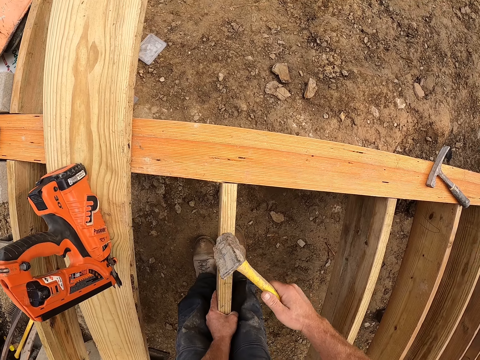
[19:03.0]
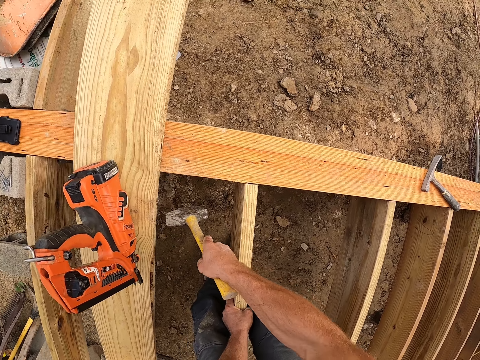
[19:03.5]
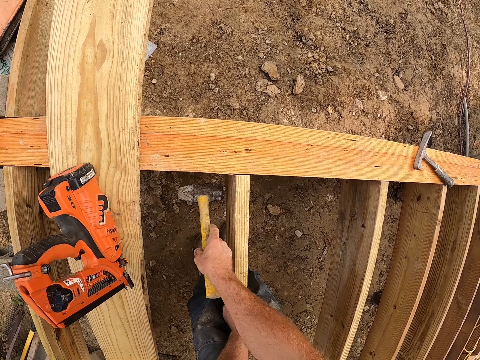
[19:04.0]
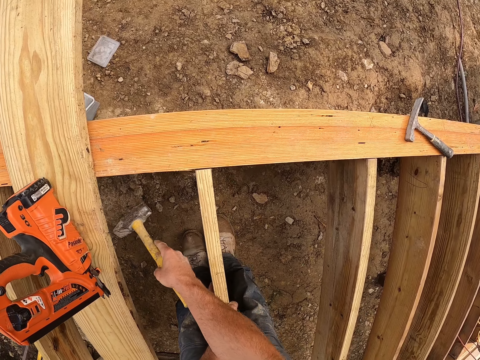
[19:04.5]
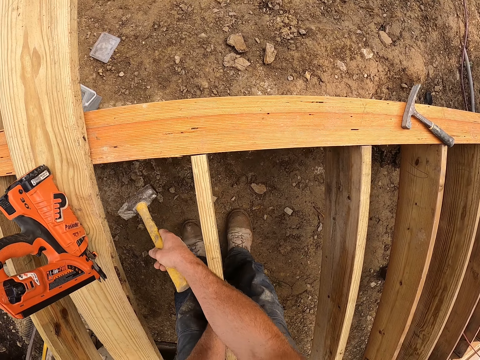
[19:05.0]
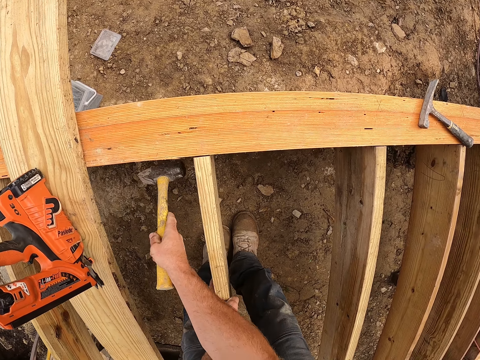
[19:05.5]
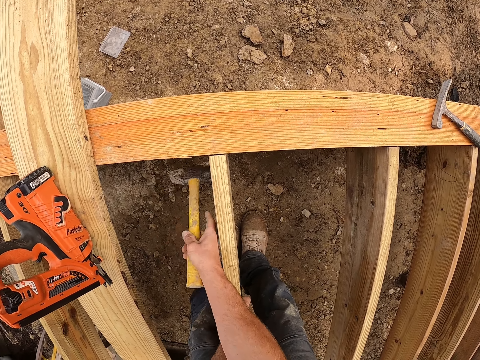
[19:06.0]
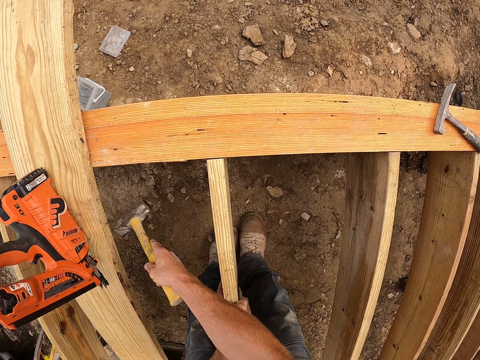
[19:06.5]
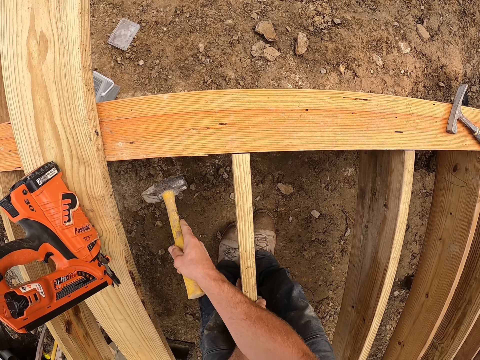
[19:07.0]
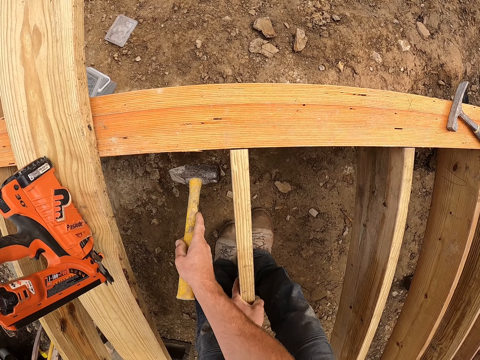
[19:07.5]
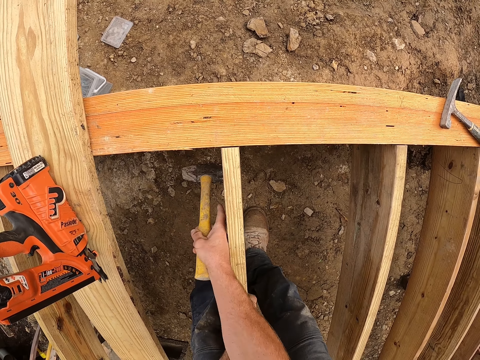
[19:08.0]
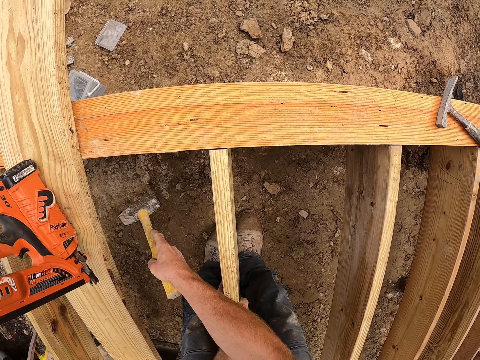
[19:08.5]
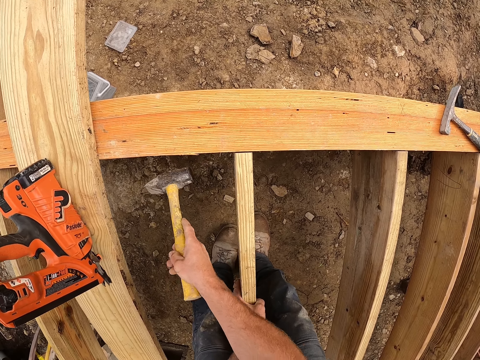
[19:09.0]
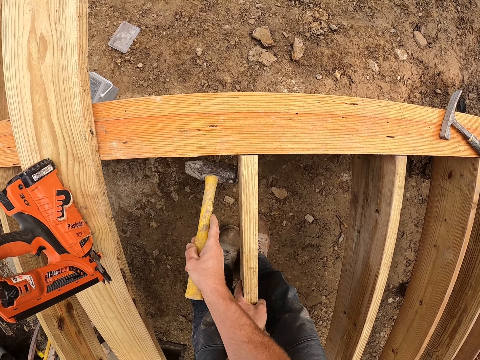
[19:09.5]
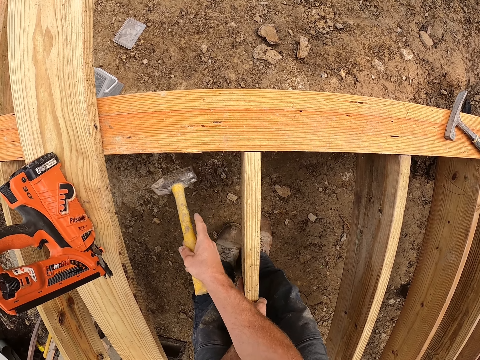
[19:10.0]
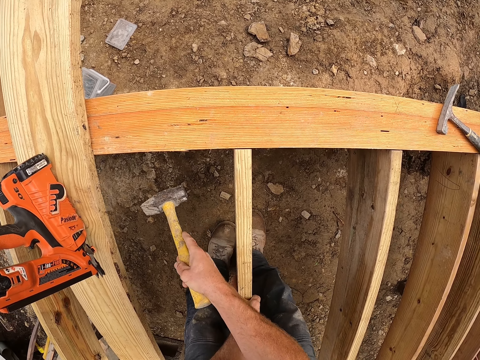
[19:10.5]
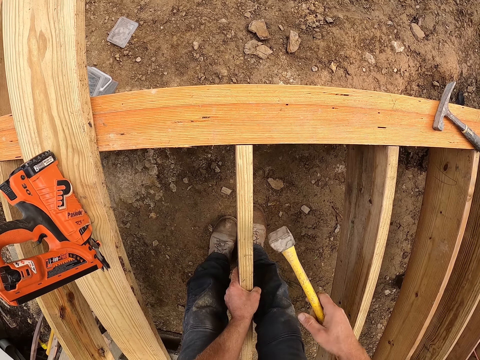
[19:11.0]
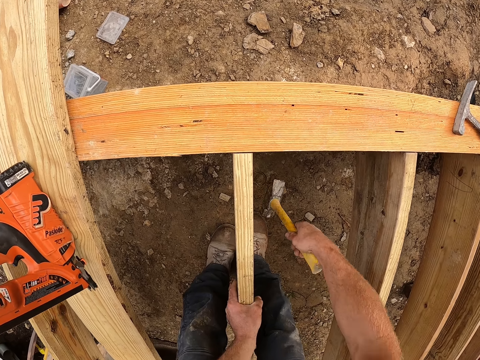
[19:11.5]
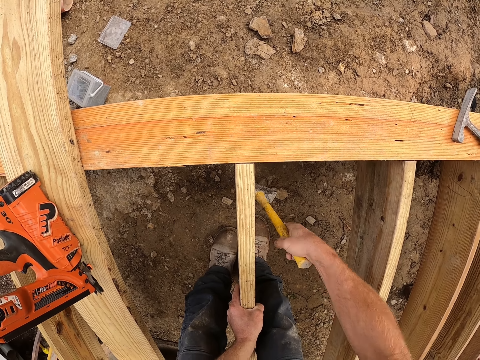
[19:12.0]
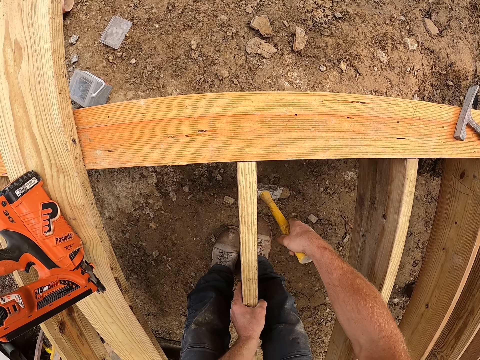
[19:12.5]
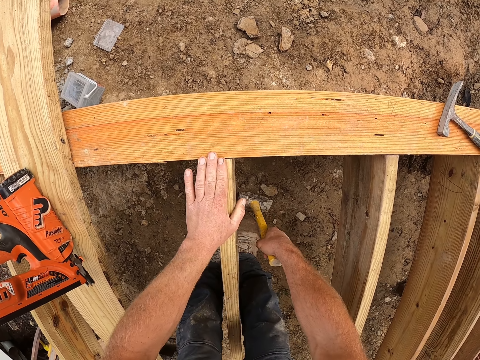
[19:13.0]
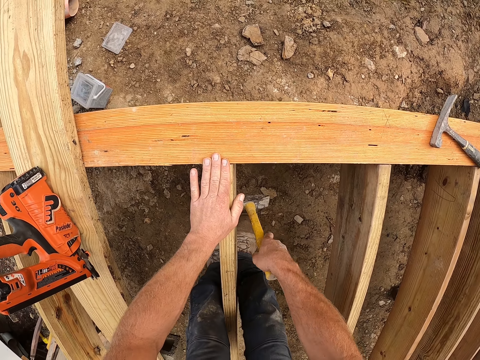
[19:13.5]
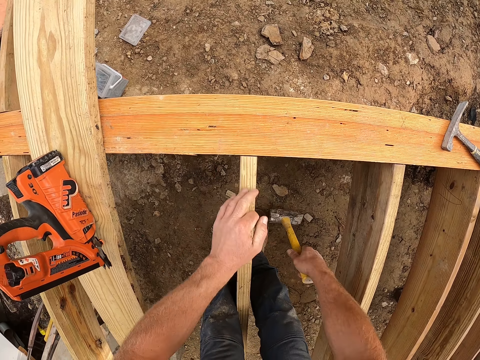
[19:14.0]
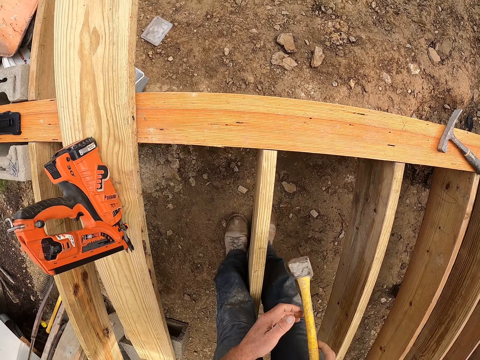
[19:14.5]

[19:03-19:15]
The camera wearer hits the piece of wood with the hammer. They adjust the wood with the hammer.

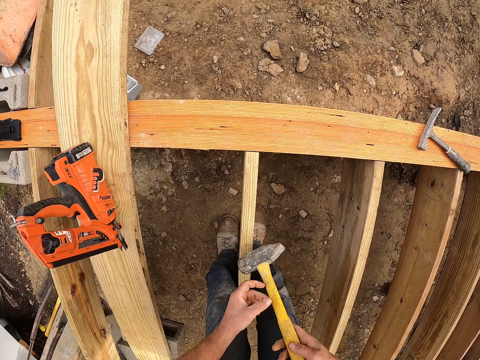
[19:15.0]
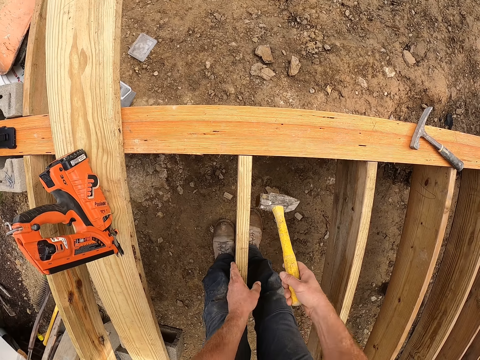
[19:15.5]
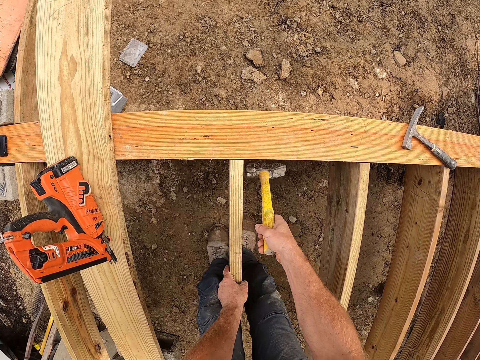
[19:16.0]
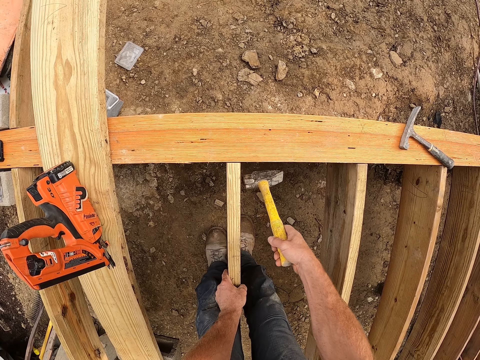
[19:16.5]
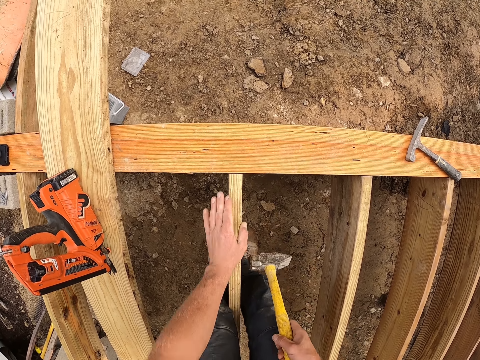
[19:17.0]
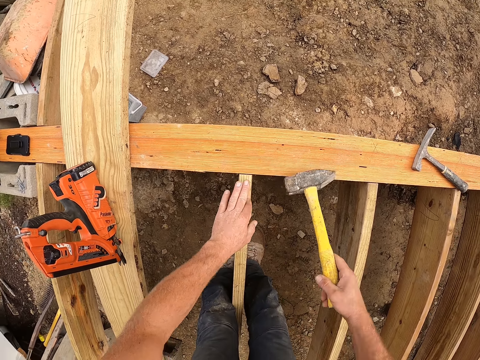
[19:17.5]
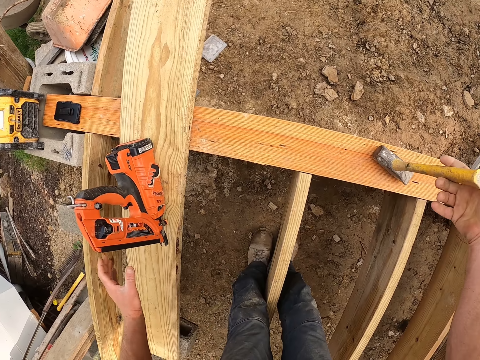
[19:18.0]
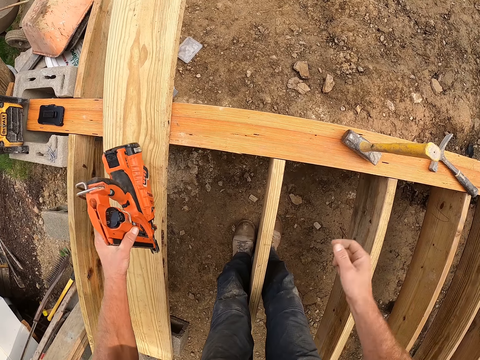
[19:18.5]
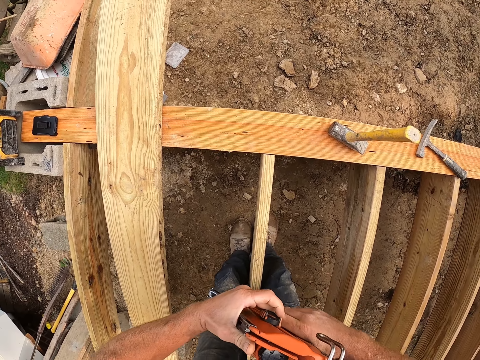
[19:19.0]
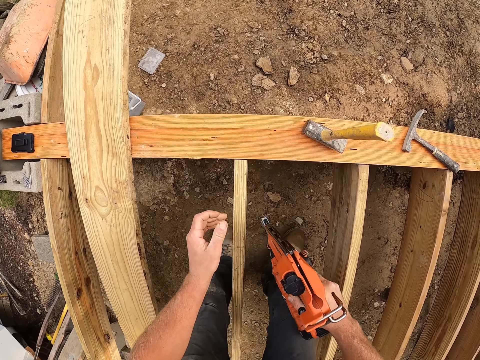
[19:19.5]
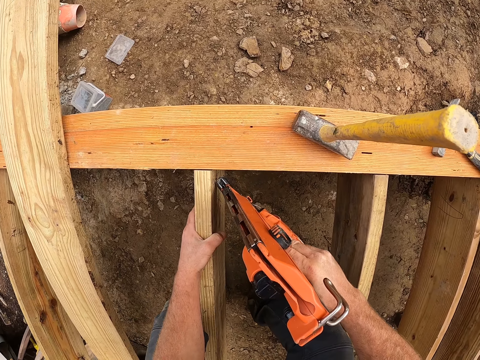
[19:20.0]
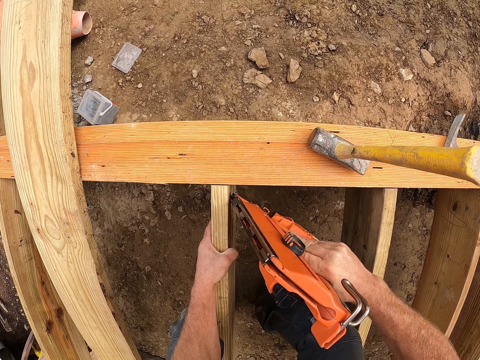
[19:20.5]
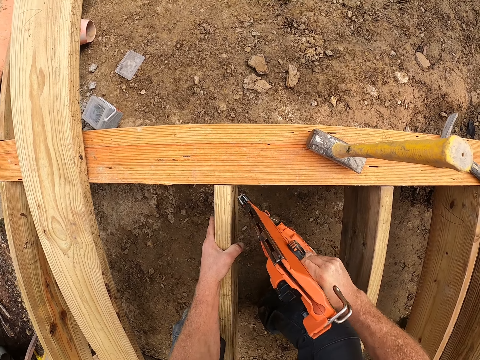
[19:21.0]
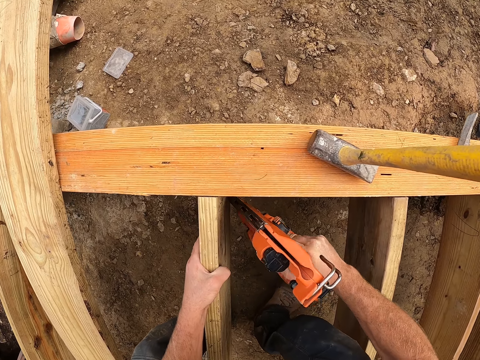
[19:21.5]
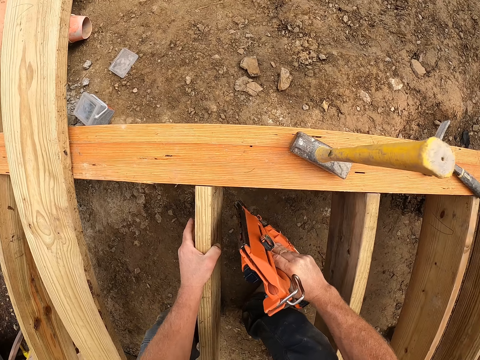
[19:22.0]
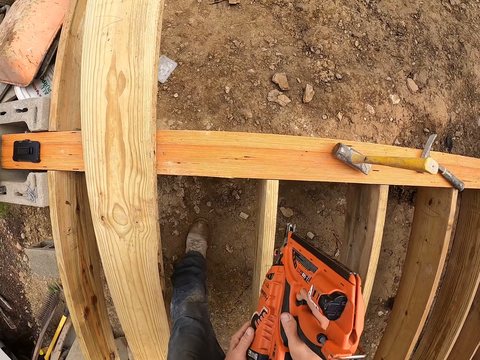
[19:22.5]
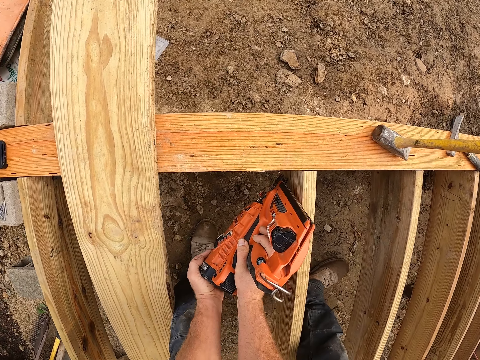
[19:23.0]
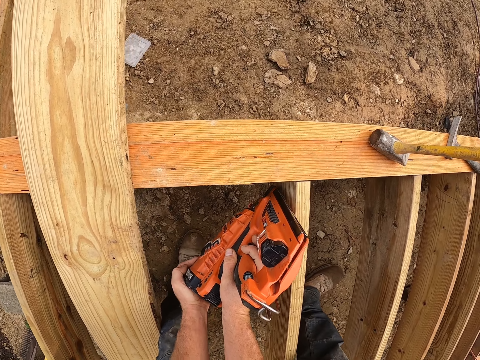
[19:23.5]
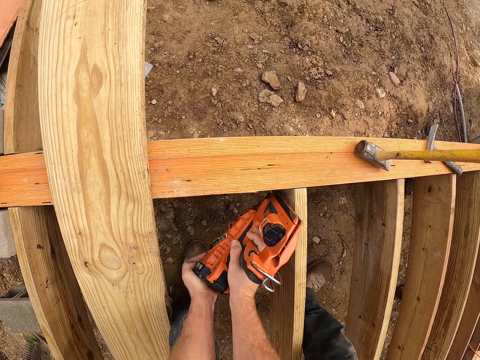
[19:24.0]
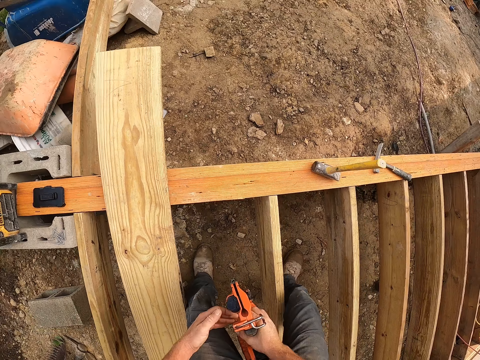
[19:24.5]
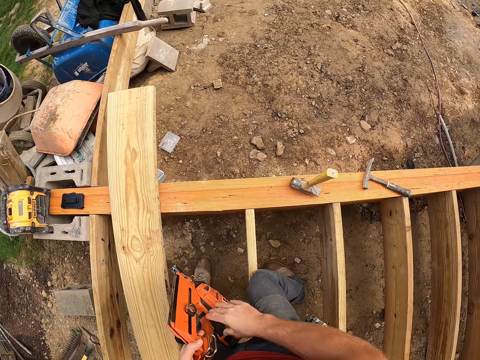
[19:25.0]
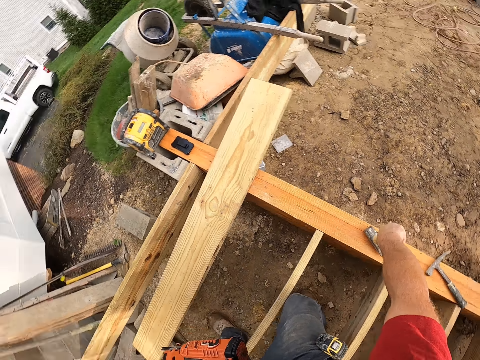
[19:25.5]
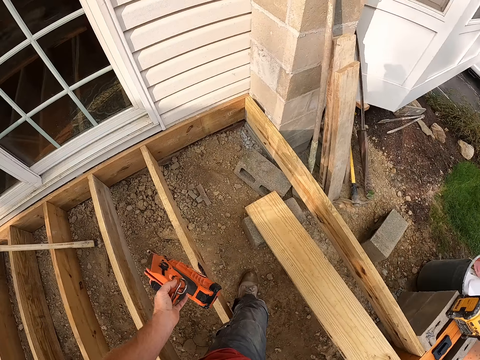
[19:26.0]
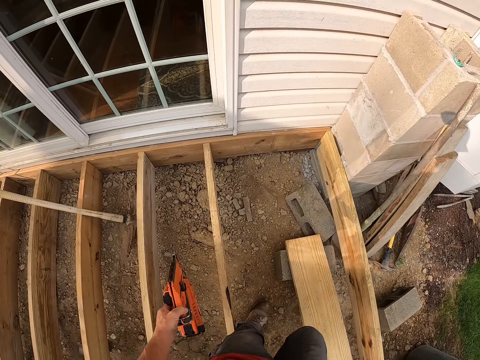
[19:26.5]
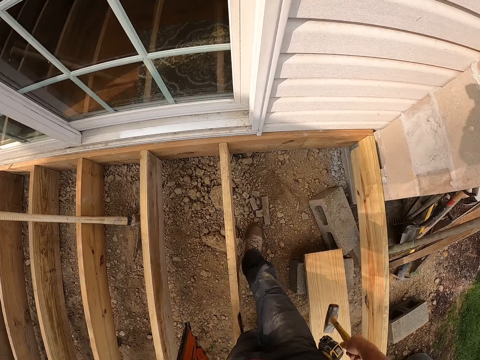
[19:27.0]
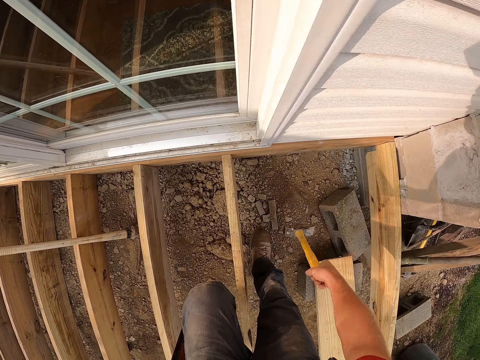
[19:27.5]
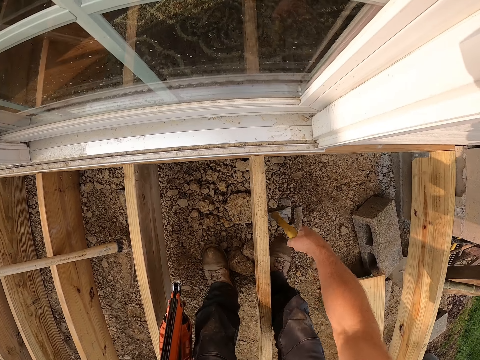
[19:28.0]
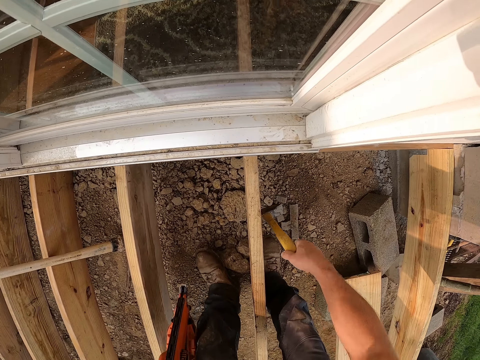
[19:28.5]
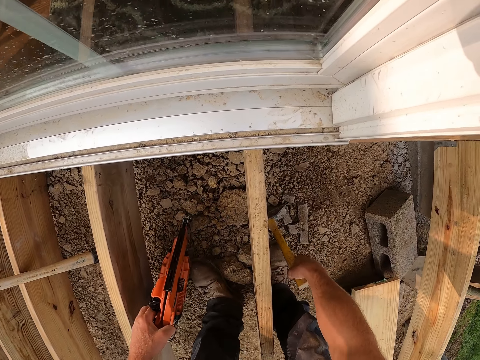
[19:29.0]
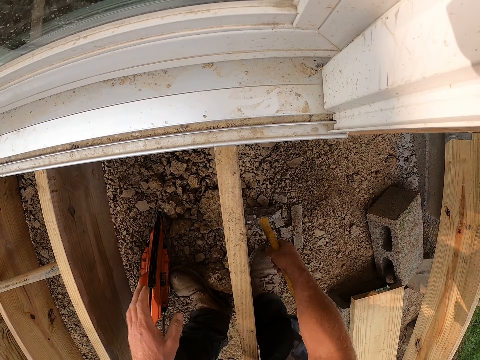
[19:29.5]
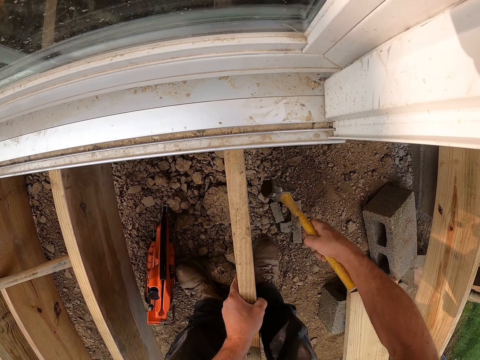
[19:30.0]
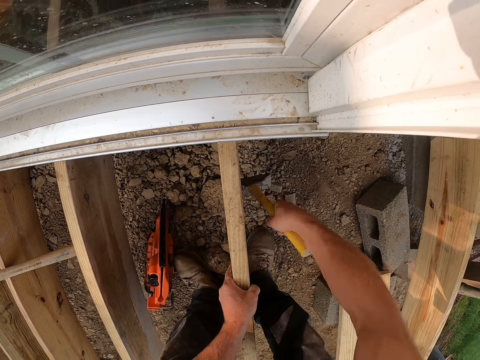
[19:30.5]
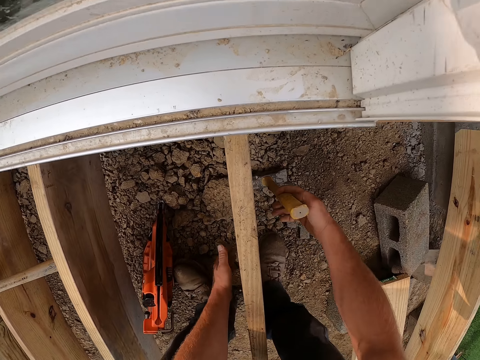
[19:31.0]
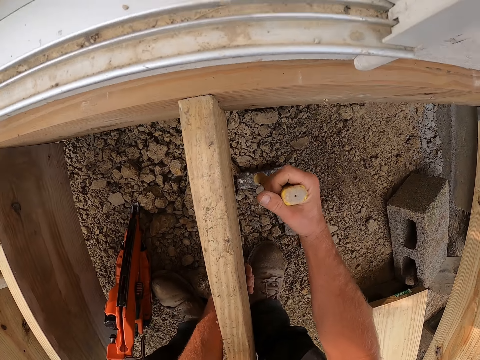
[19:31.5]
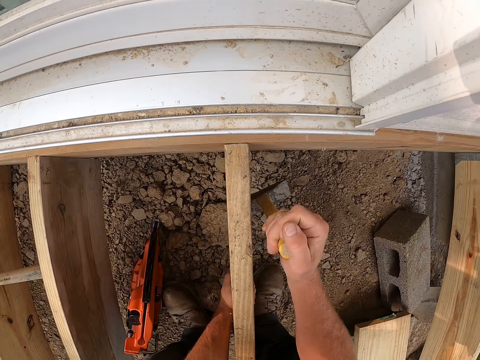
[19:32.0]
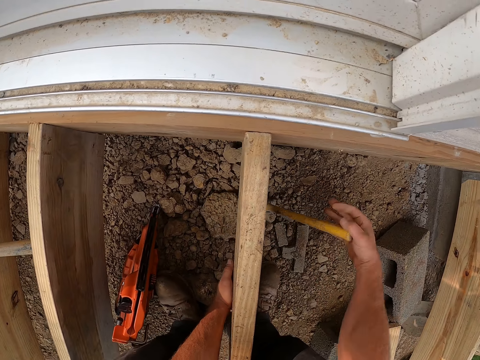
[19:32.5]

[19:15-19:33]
The camera wearer hits the wood with the hammer again. They touch the piece of wood. They put the hammer on the wooden frame. They pick the nail gun from on top of the wood. They nail one side of the wood with the nail gun. They pick up the hammer from on top of the wooden frame. They turn to the other side of the wood. They adjust the wood with the hammer. They put down the hammer. They drop the nail gun.
